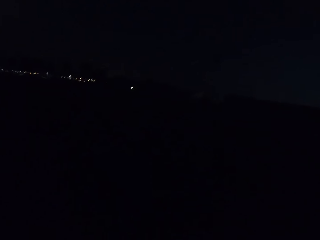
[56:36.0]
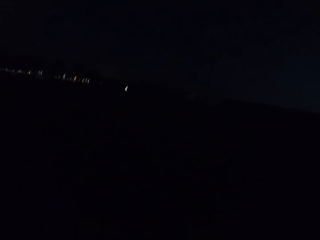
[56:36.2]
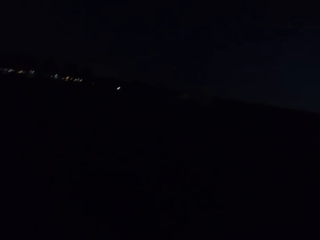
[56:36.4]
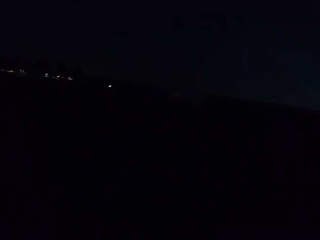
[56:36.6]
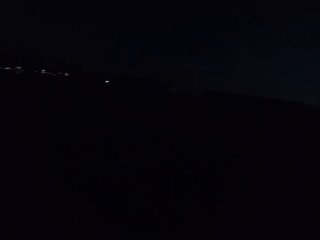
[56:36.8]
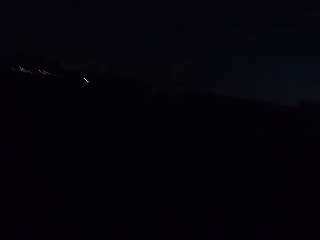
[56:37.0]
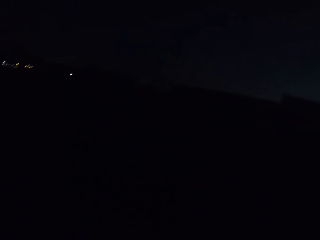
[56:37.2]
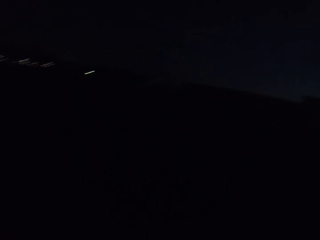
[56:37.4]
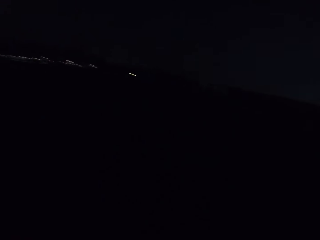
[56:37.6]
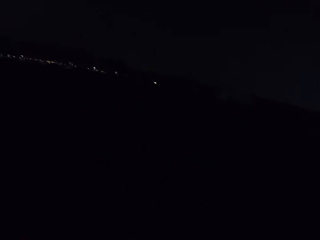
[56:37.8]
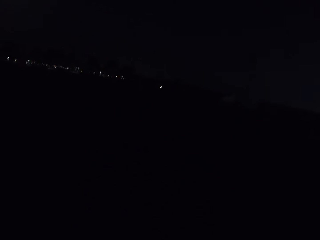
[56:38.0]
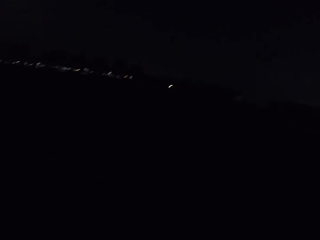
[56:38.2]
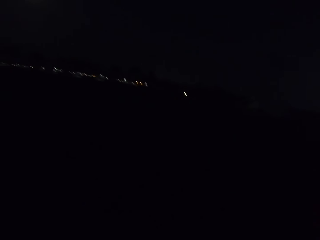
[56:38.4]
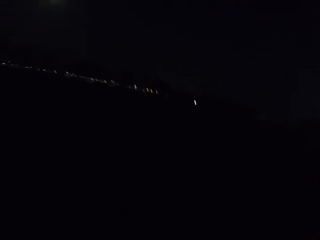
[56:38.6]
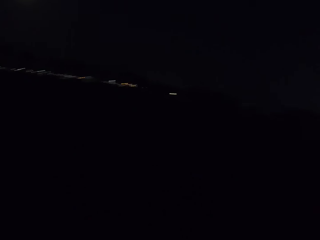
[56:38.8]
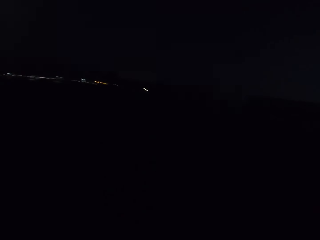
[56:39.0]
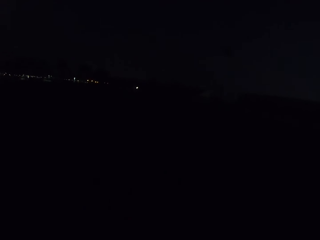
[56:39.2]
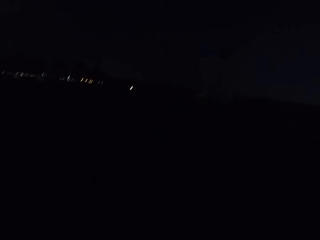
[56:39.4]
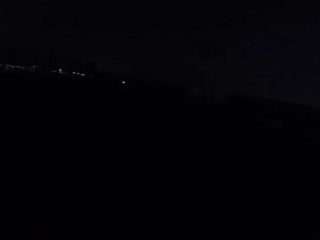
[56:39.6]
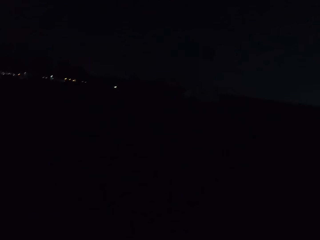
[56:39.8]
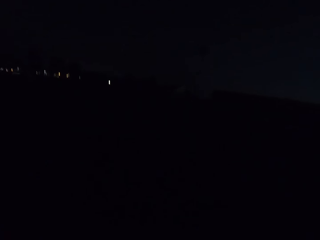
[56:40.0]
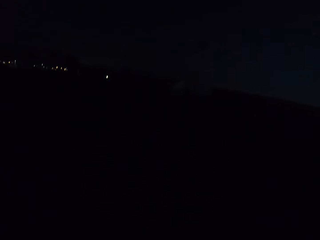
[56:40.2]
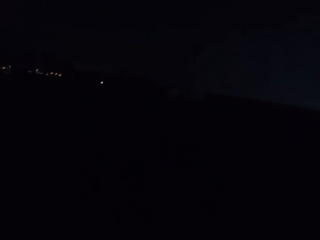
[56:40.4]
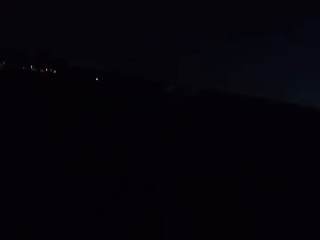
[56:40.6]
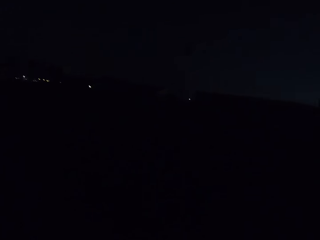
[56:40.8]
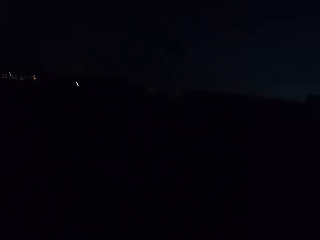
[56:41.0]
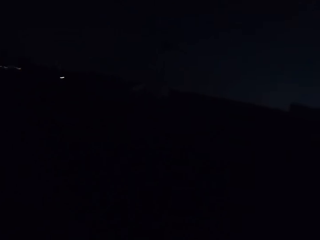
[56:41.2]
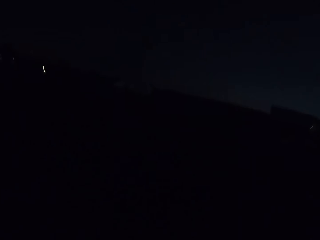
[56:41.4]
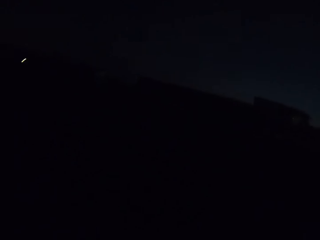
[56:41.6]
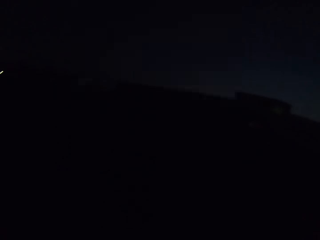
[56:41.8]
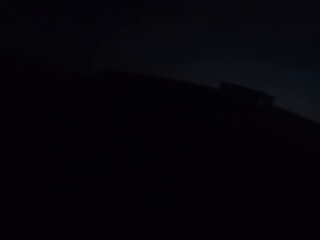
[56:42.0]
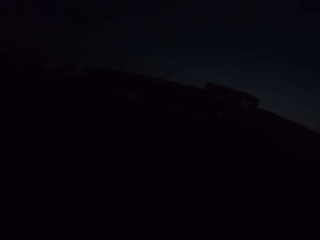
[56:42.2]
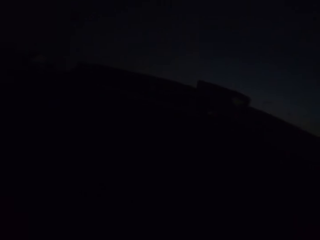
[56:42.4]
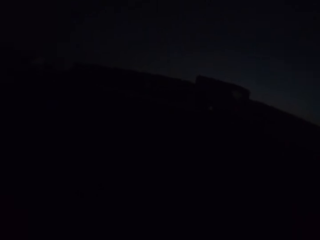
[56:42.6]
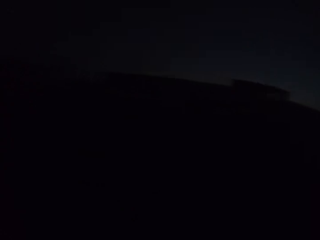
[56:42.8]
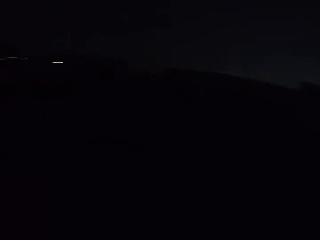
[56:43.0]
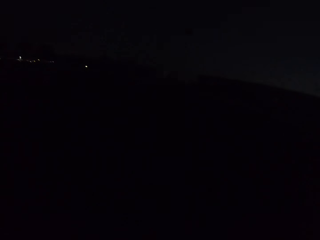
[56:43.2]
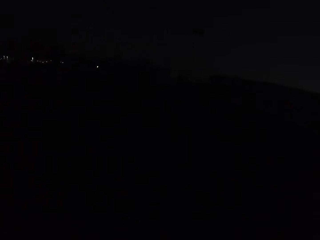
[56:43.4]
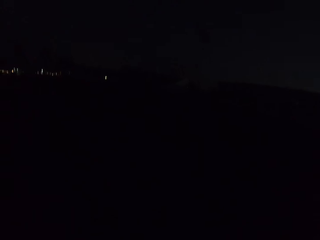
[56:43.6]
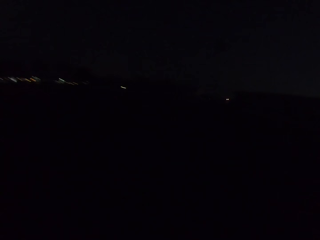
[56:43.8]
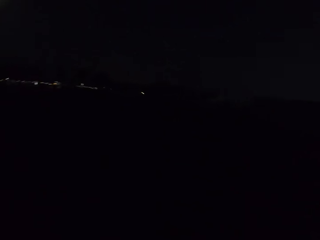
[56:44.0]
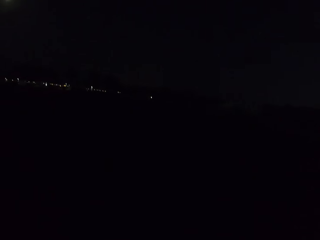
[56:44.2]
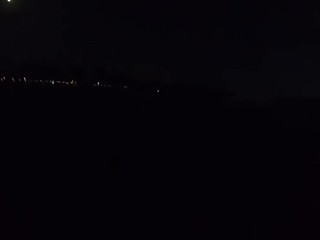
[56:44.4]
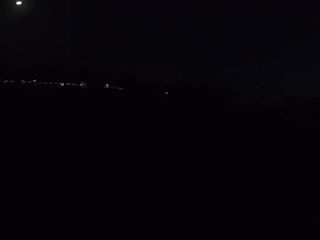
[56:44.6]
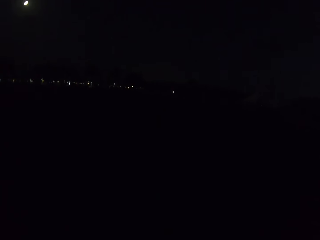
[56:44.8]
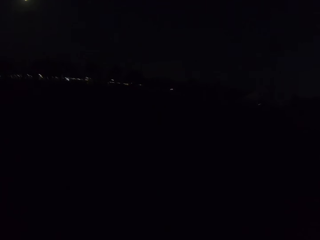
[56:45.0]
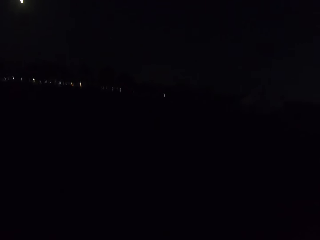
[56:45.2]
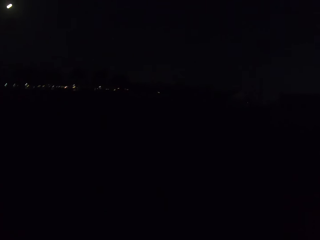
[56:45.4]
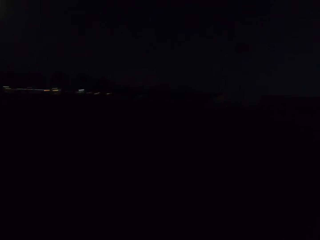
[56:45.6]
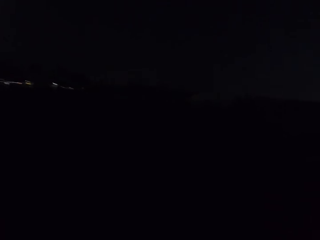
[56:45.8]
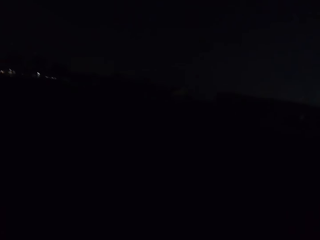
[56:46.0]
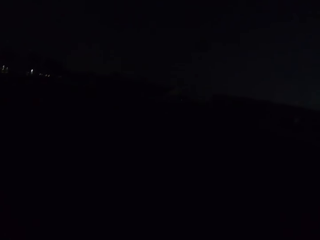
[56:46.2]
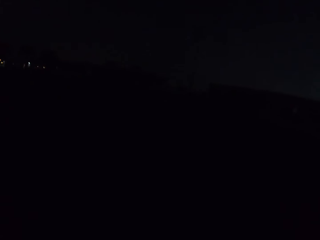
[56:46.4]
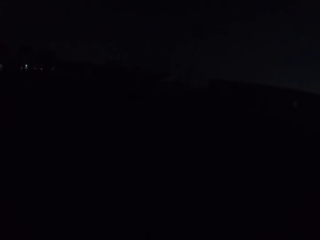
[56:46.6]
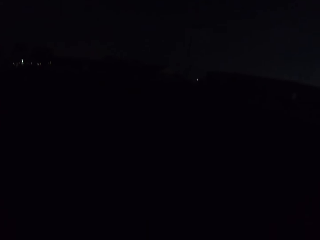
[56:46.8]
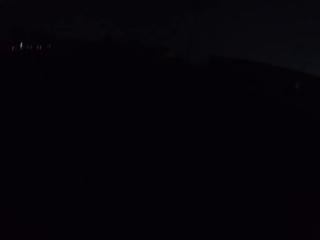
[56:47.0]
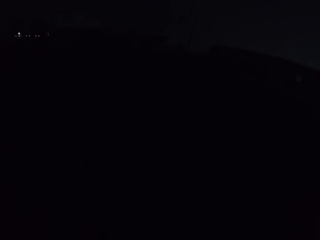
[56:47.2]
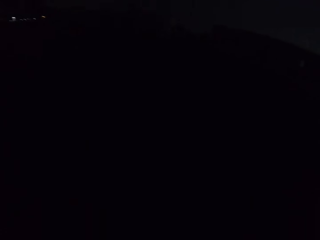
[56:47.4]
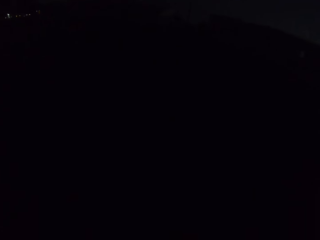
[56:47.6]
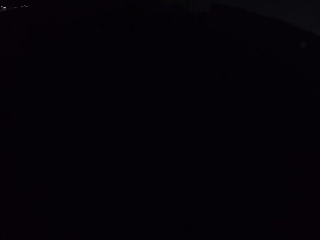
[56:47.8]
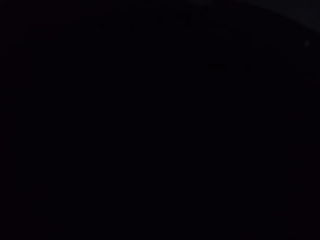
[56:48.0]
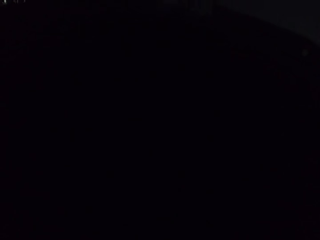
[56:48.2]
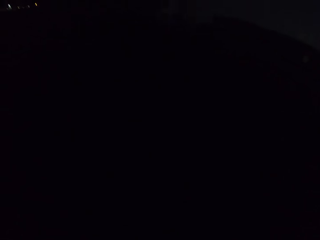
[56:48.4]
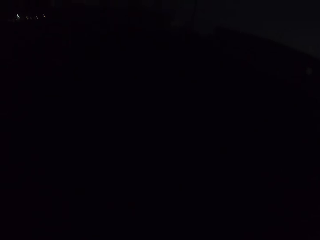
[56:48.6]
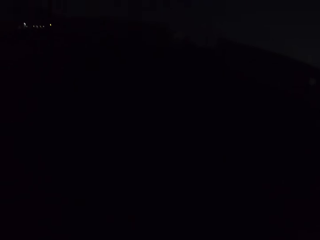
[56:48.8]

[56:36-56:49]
The camera wearer walks on the road. They look around. They walk on the road. They look around.

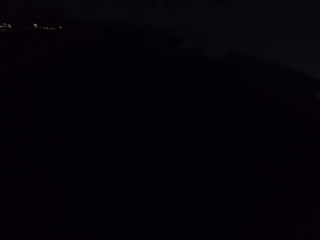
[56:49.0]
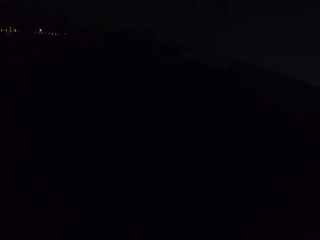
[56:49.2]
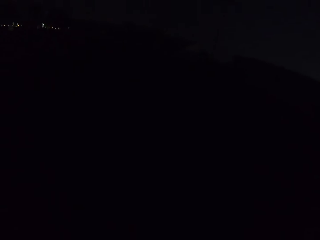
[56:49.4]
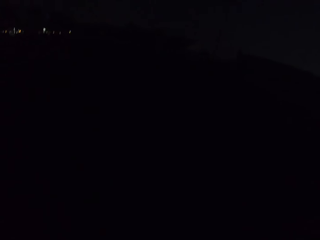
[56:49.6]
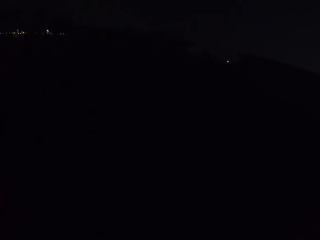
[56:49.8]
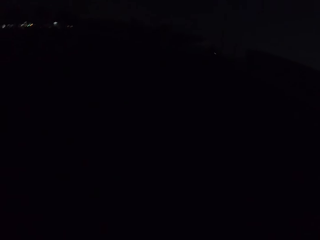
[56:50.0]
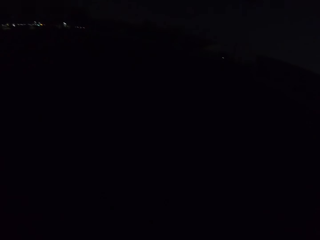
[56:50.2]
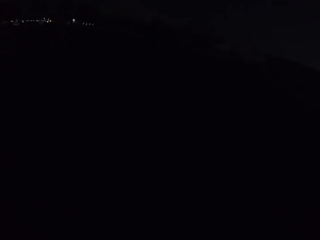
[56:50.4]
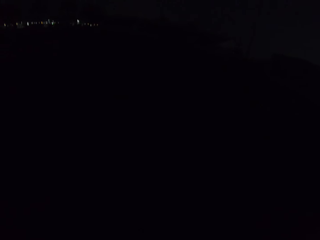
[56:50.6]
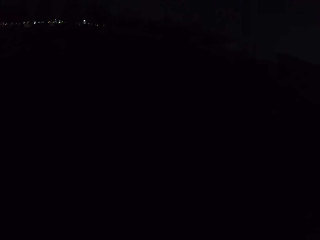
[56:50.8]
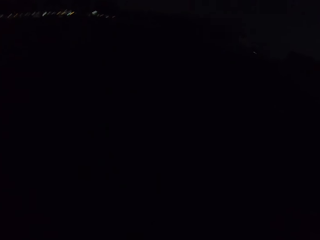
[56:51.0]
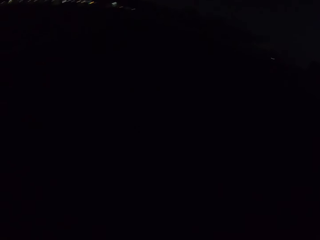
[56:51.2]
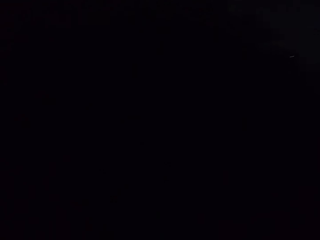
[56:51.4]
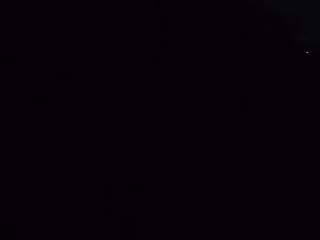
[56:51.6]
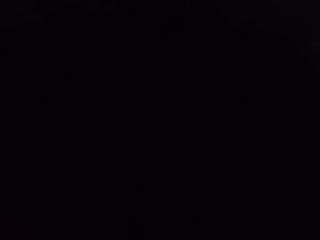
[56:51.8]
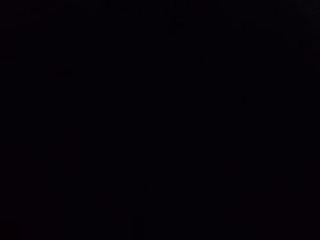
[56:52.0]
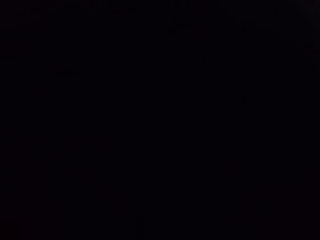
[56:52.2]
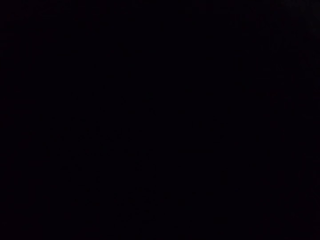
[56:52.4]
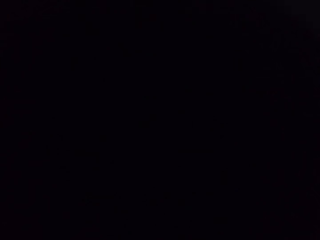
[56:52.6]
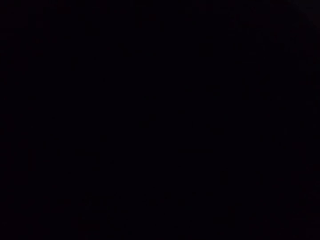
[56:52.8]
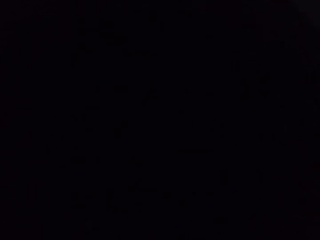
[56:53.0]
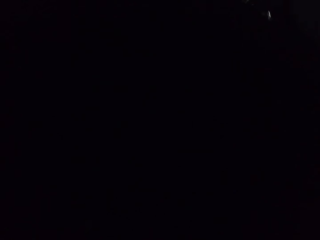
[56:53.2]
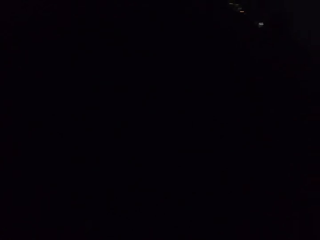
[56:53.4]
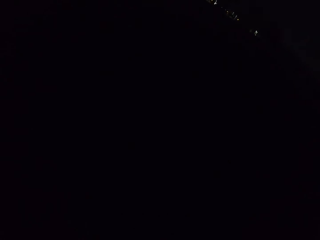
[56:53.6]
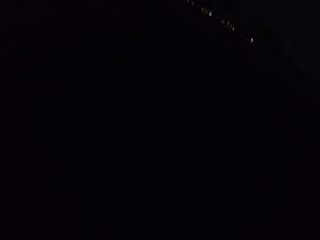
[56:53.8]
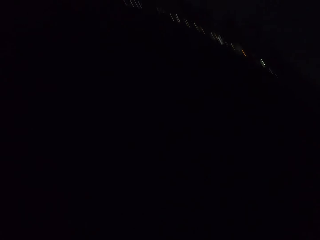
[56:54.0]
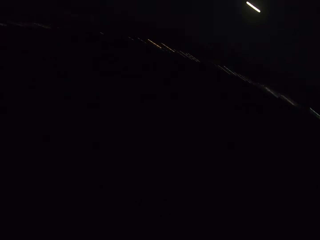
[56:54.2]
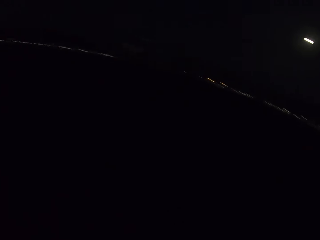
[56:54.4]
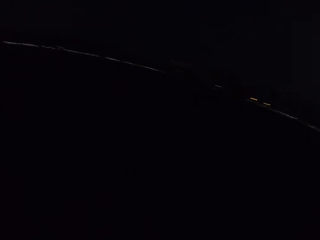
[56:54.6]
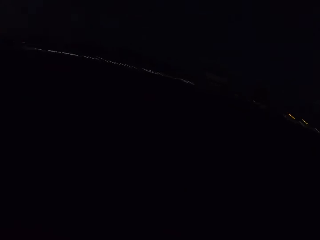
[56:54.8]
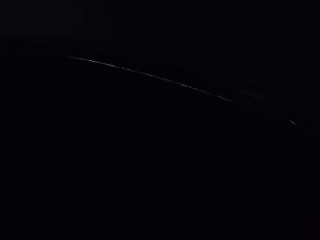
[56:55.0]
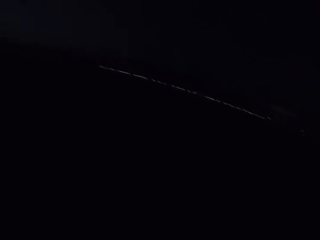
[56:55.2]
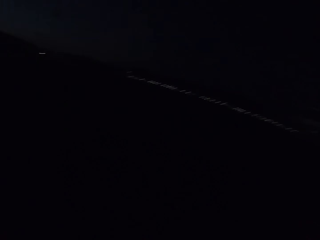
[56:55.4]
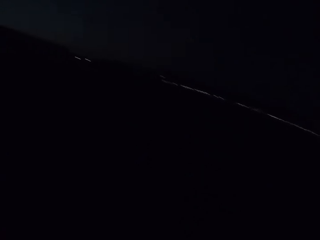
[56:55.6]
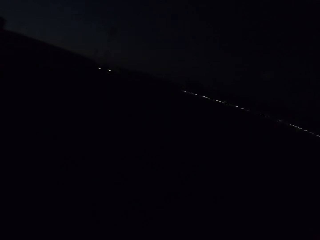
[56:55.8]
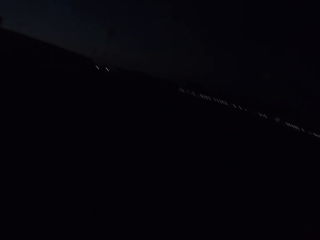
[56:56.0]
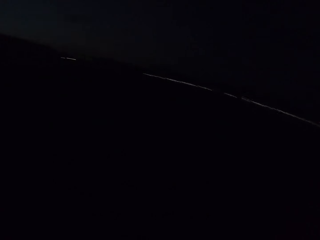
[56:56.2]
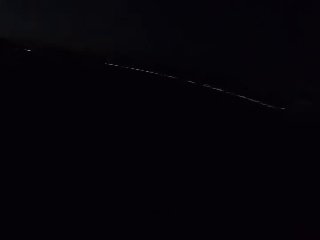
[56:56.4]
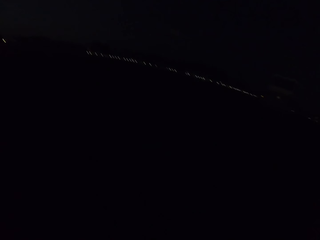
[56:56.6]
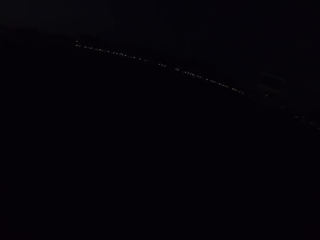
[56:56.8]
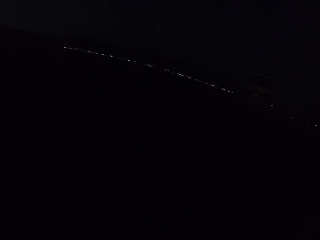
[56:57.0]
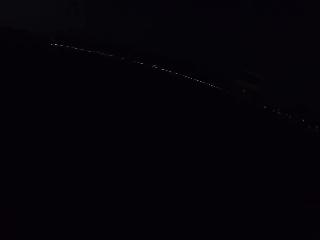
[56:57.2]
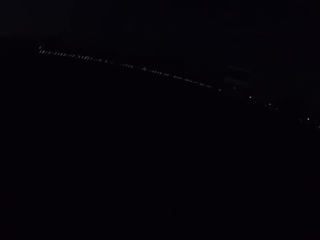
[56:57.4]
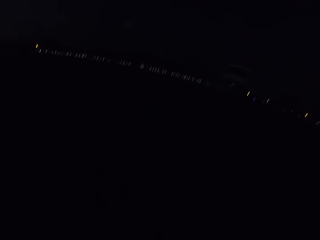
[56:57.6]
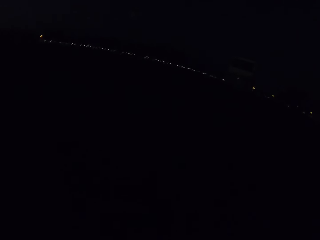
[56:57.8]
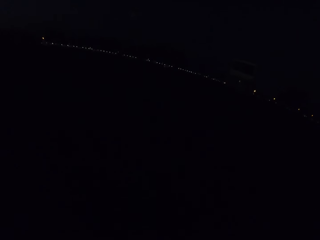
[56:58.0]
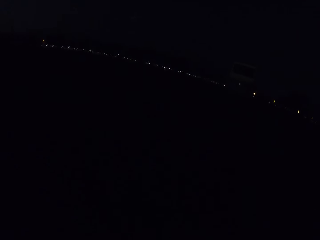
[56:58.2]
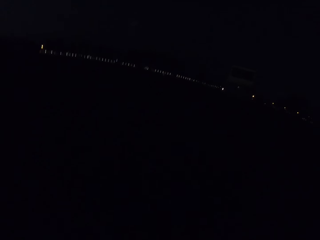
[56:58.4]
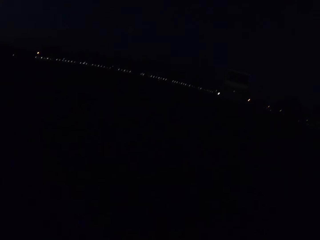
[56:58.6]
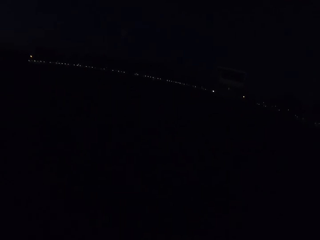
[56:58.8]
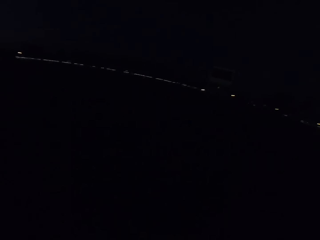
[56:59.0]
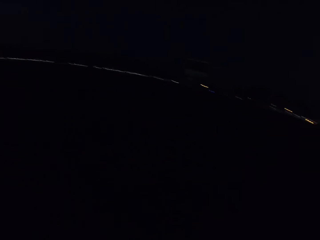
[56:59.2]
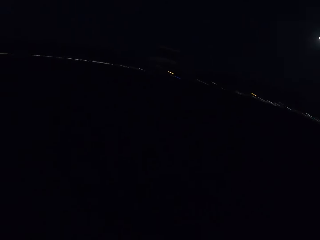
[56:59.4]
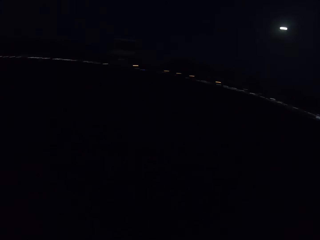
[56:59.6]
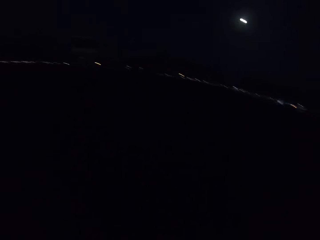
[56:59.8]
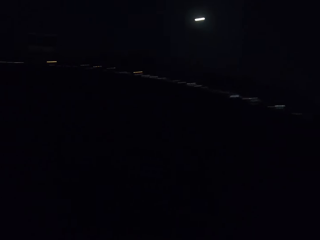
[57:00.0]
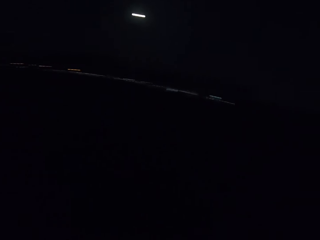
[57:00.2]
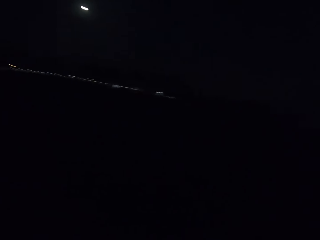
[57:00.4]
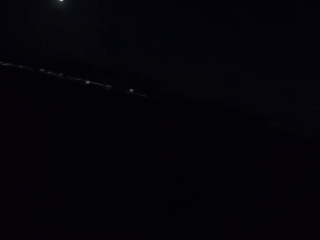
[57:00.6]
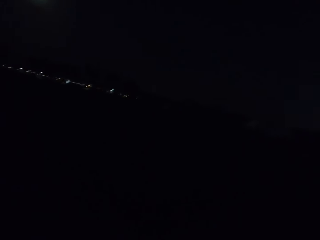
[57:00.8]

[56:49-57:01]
The camera wearer walks on the road. They look around. They look around again. They walk on the road. They look around.
